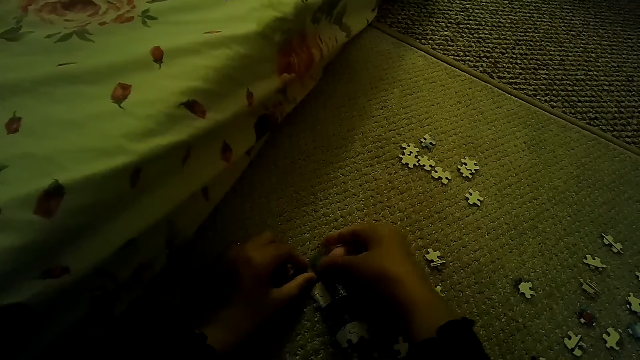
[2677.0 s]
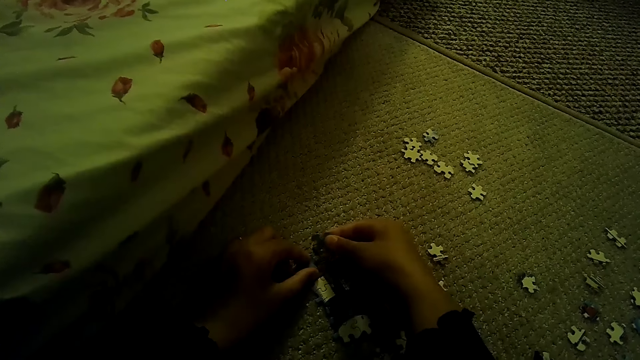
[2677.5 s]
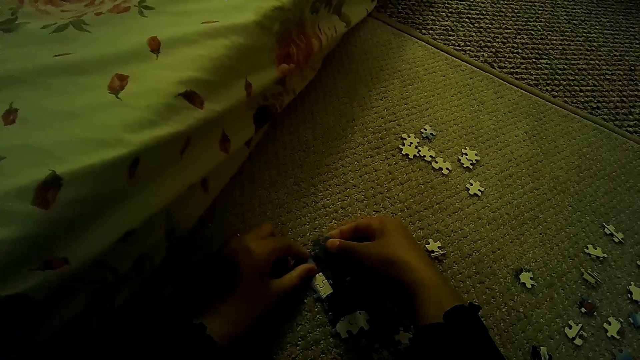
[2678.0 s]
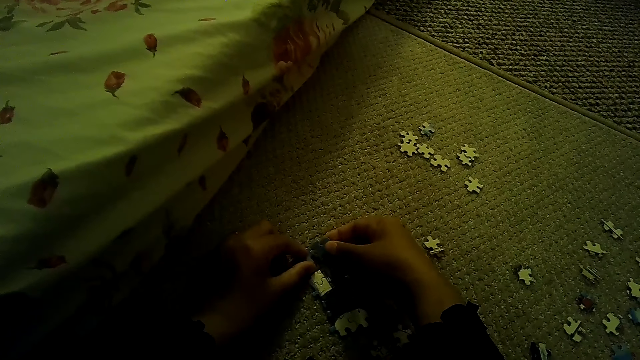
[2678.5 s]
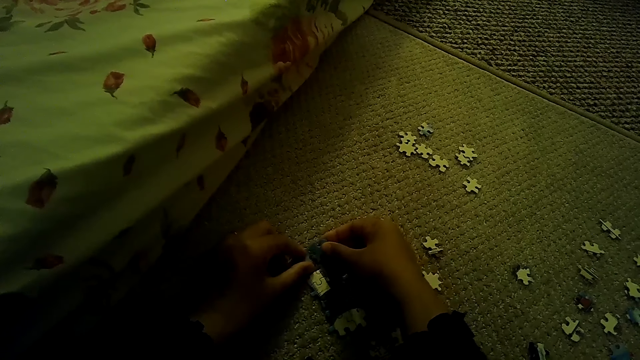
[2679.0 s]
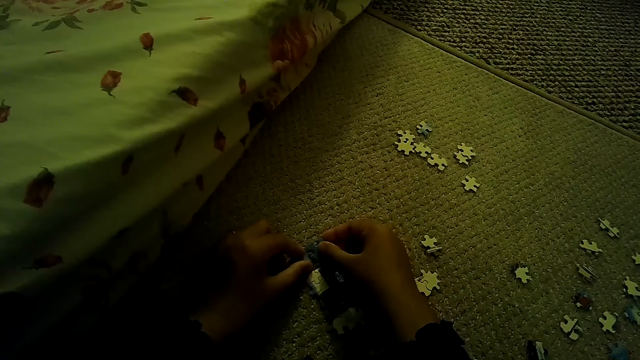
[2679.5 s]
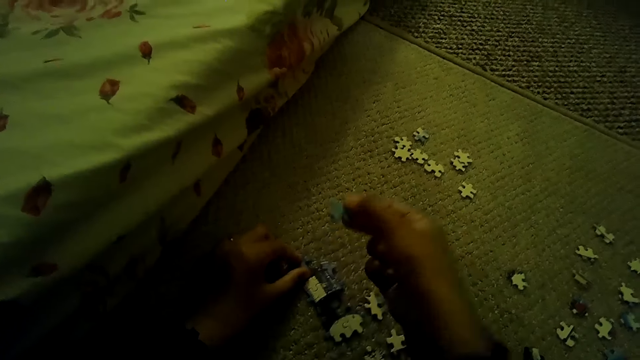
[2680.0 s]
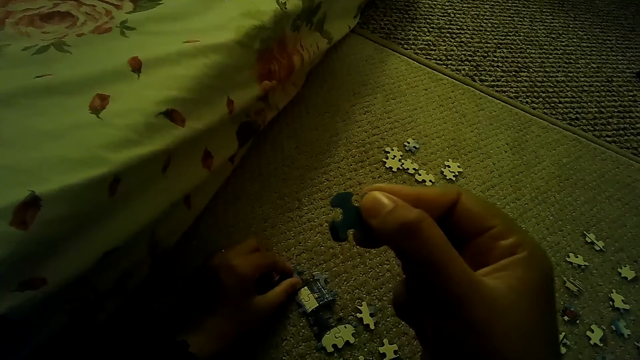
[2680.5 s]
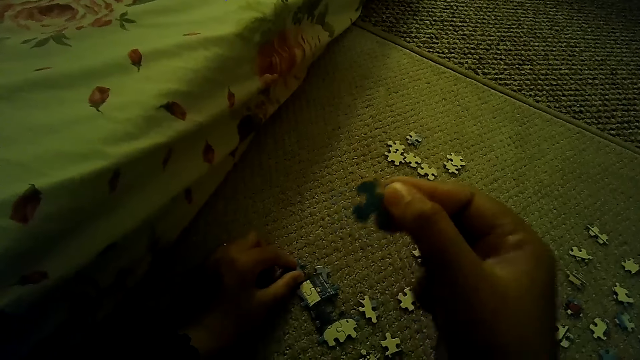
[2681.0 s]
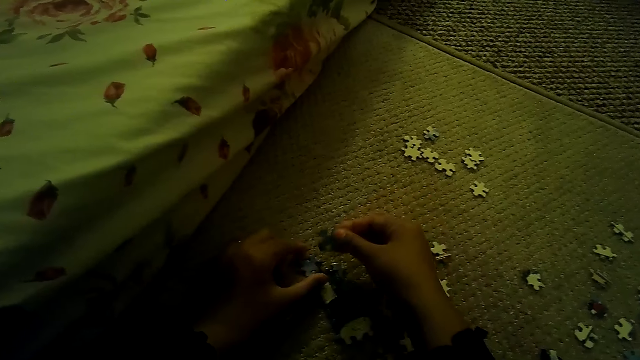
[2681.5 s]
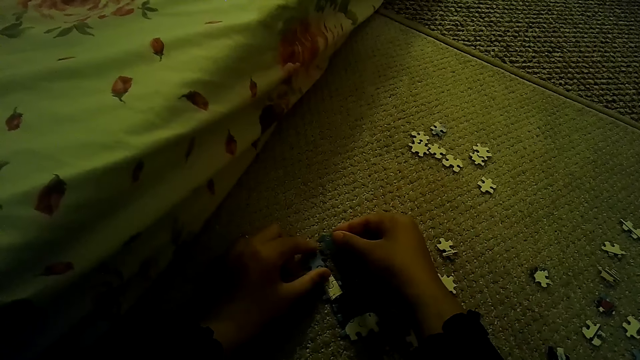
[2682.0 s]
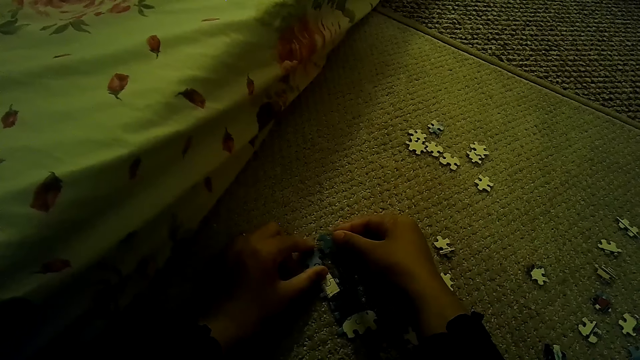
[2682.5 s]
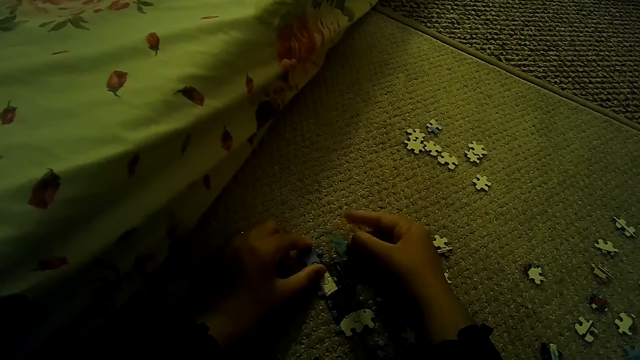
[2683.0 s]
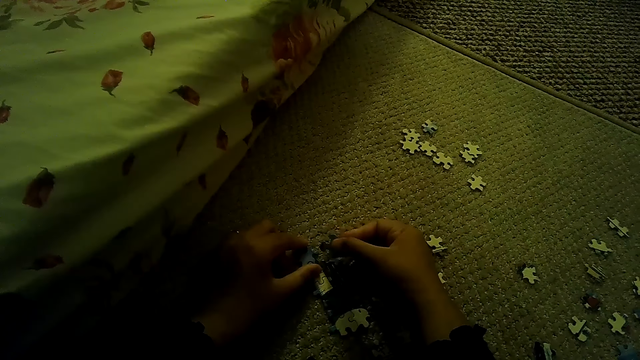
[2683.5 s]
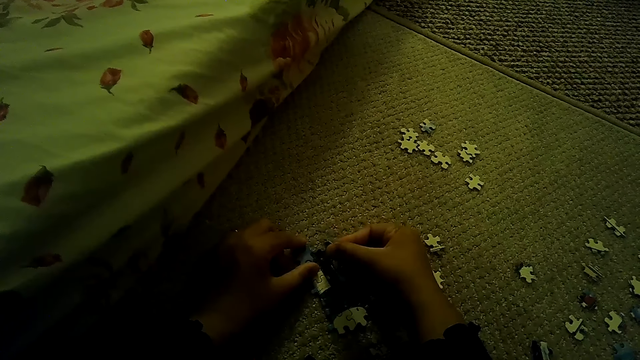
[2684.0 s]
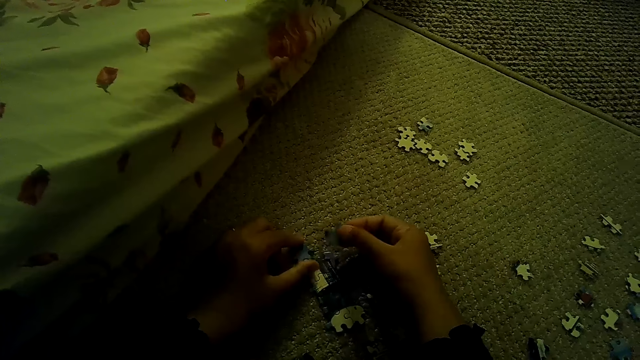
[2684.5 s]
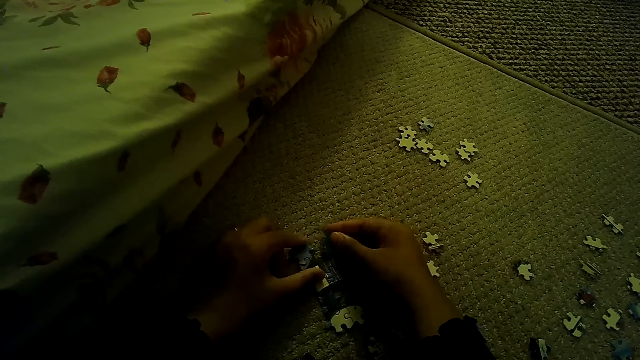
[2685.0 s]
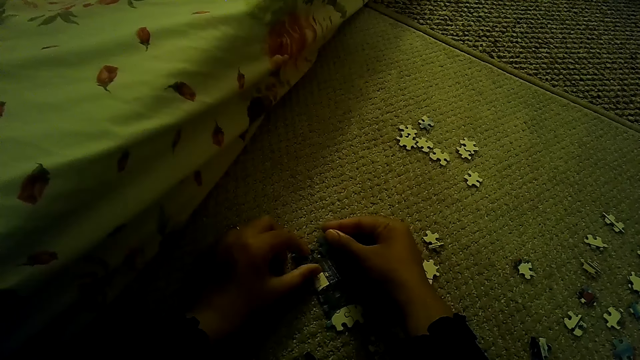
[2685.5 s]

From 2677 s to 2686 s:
The camera wearer plays the jigsaw puzzle on the floor. They fix the puzzle pieces. They stare at the jigsaw puzzle piece. They play the jigsaw puzzle on the floor. They fix the puzzle pieces.

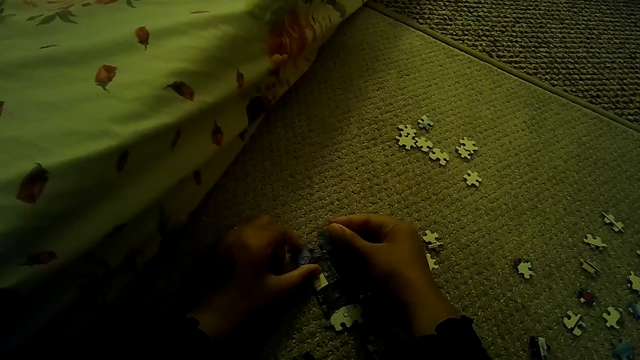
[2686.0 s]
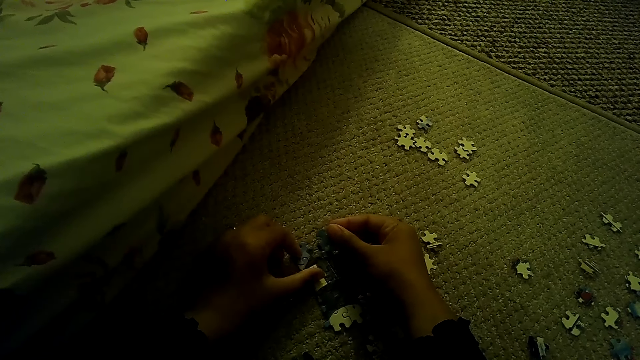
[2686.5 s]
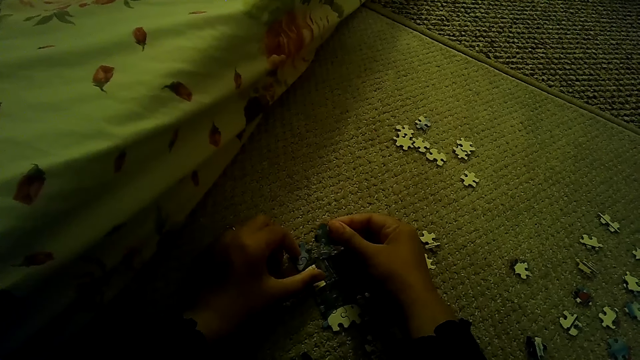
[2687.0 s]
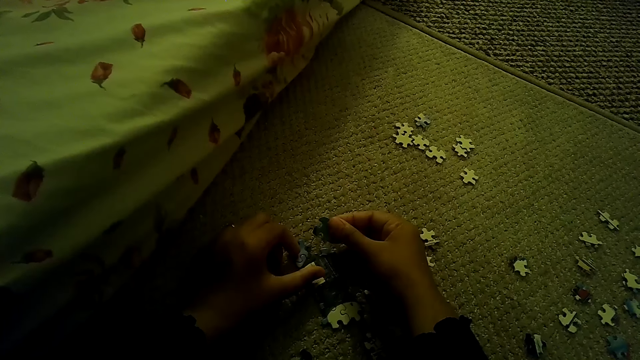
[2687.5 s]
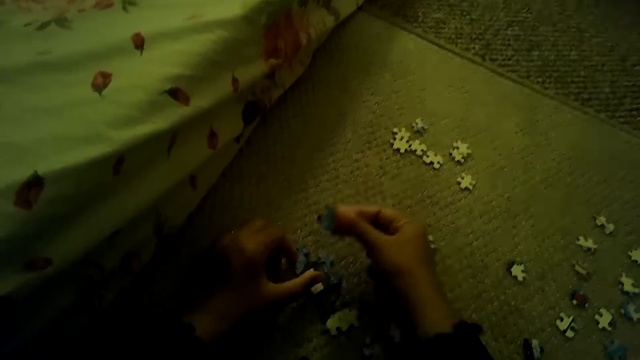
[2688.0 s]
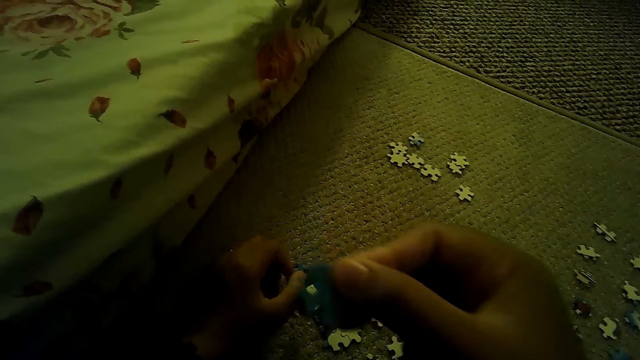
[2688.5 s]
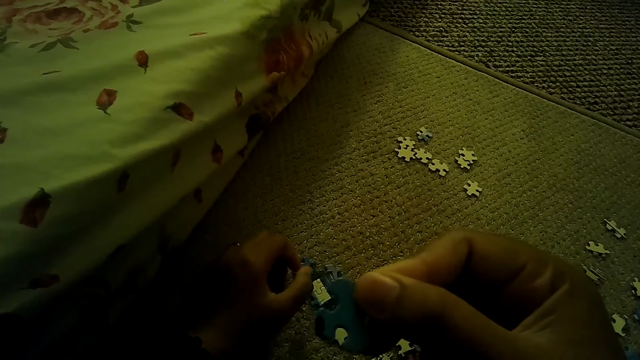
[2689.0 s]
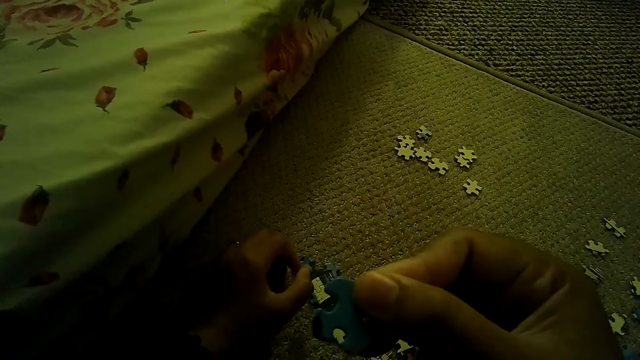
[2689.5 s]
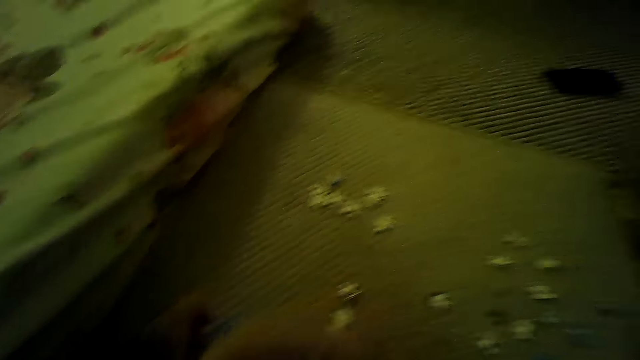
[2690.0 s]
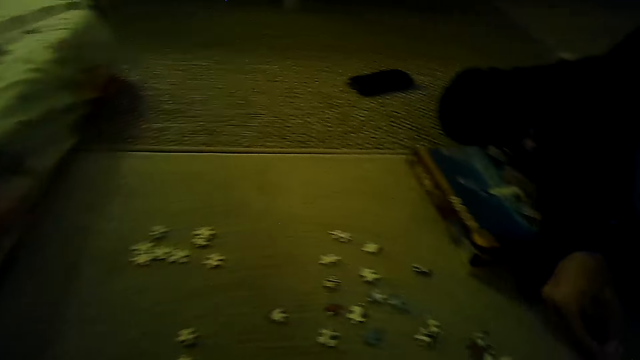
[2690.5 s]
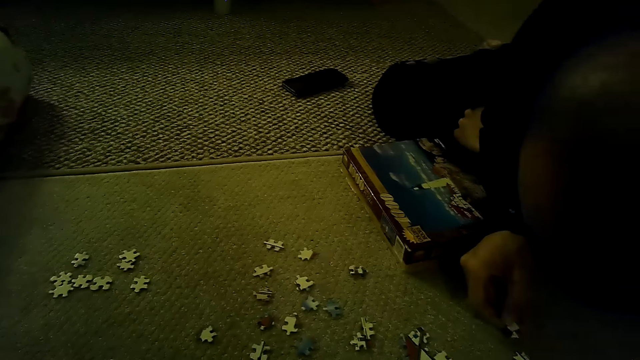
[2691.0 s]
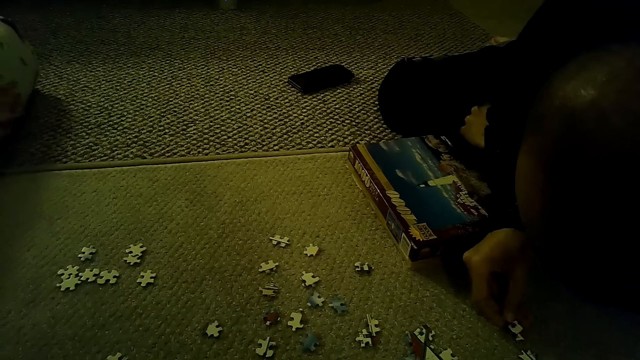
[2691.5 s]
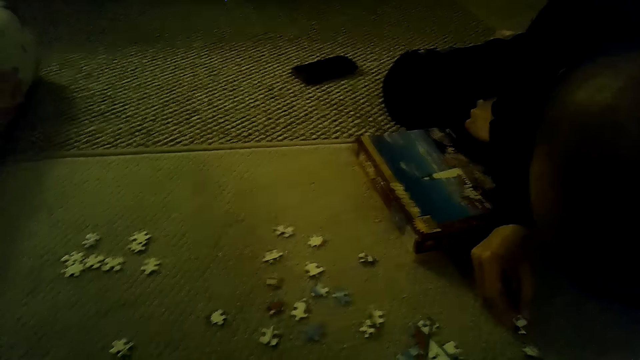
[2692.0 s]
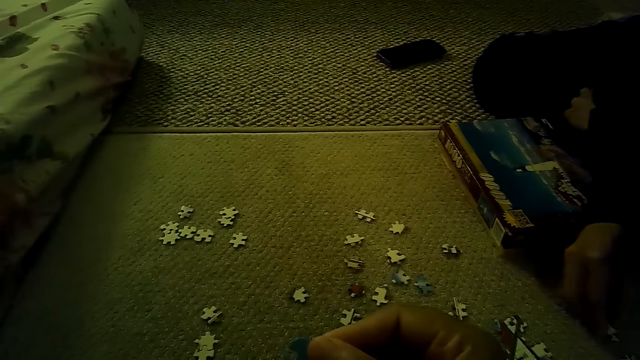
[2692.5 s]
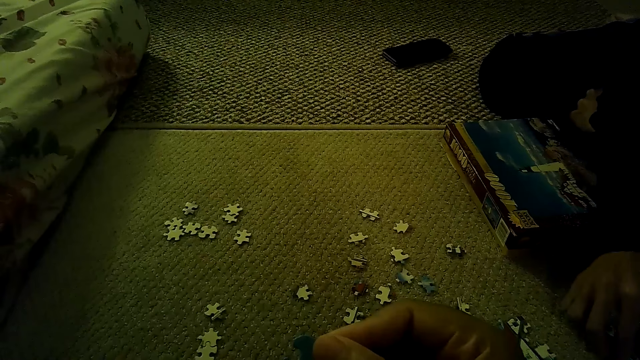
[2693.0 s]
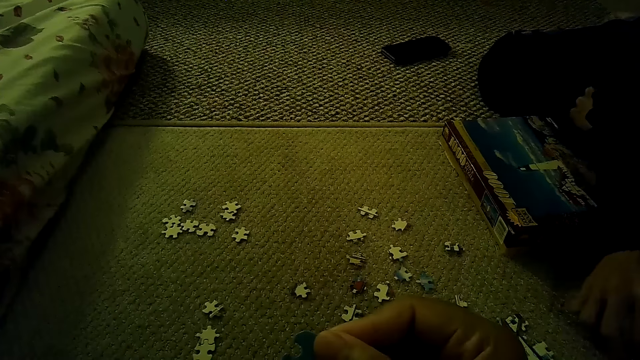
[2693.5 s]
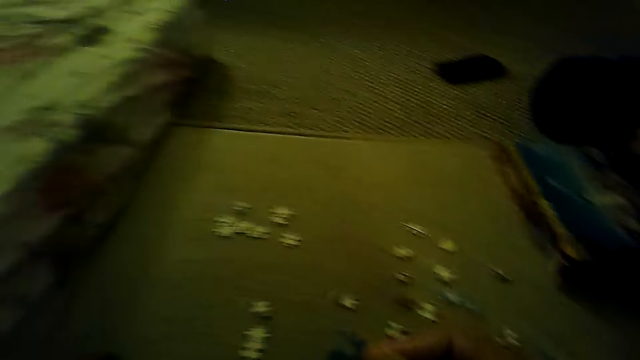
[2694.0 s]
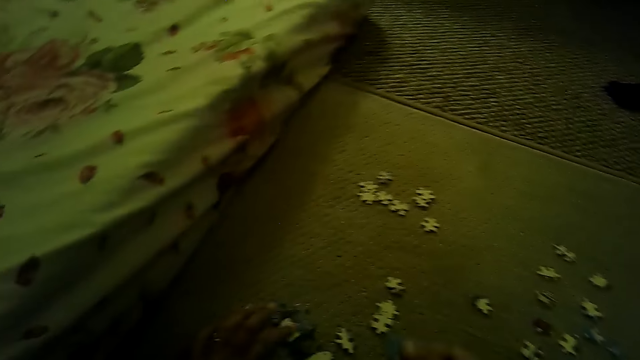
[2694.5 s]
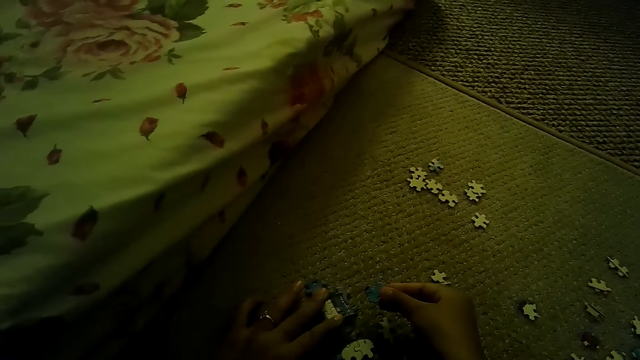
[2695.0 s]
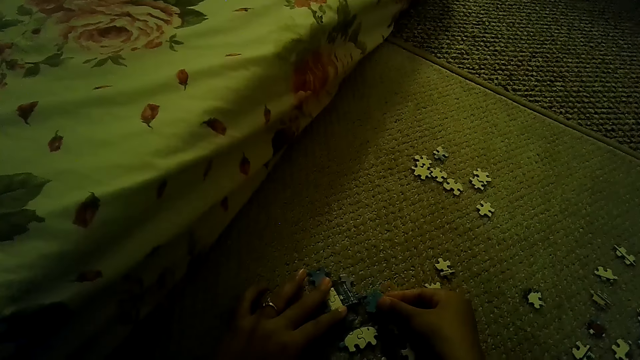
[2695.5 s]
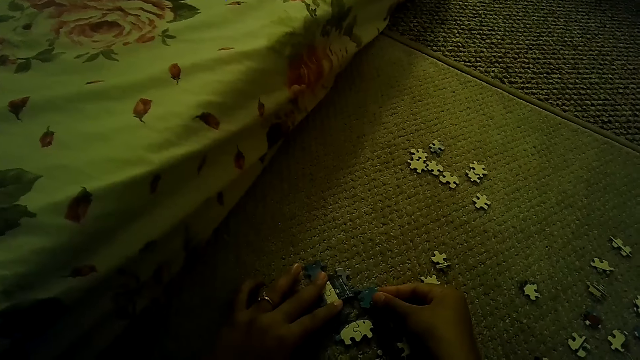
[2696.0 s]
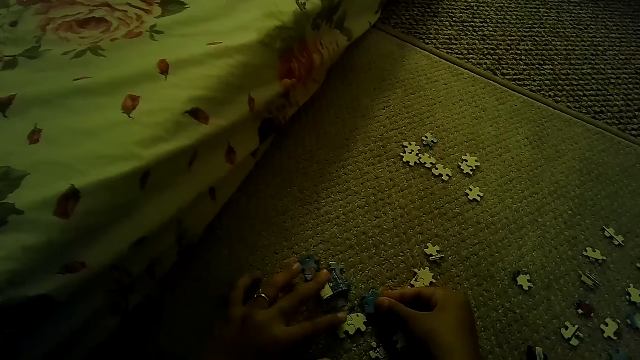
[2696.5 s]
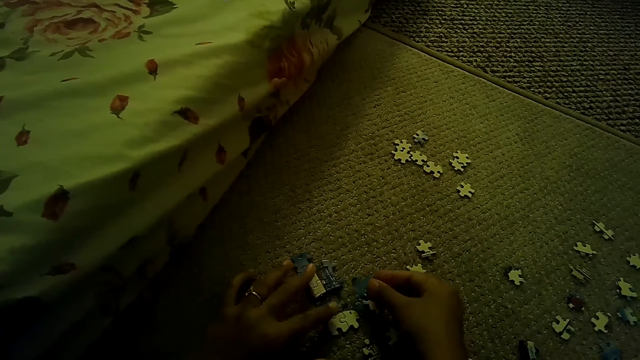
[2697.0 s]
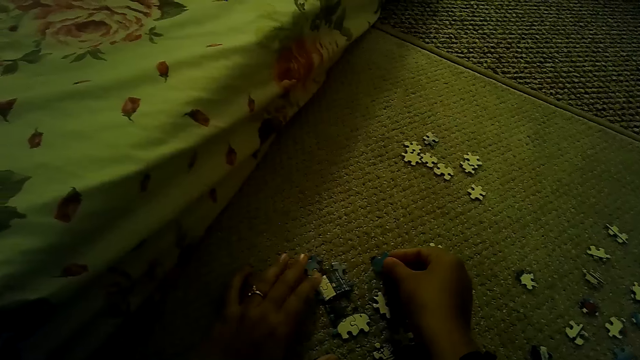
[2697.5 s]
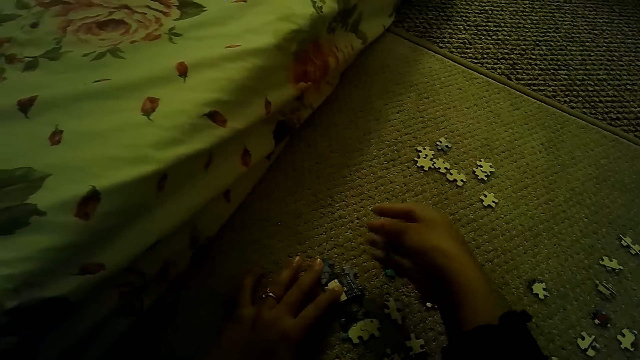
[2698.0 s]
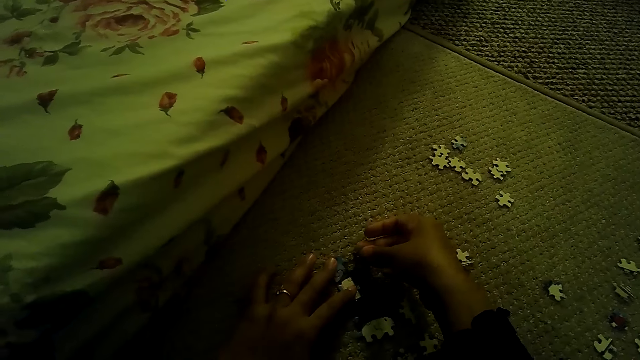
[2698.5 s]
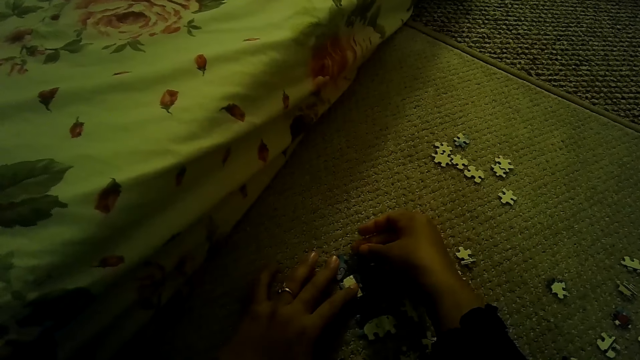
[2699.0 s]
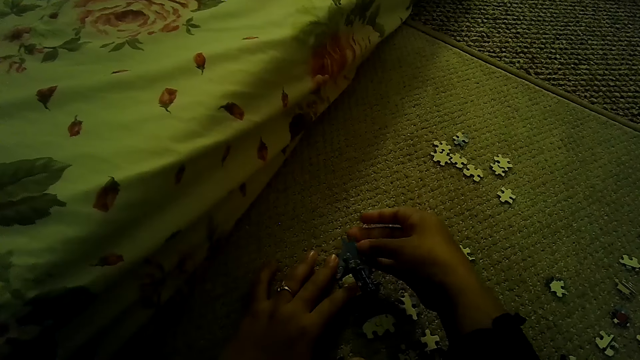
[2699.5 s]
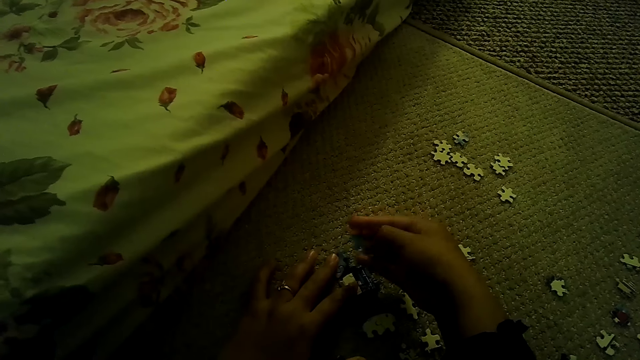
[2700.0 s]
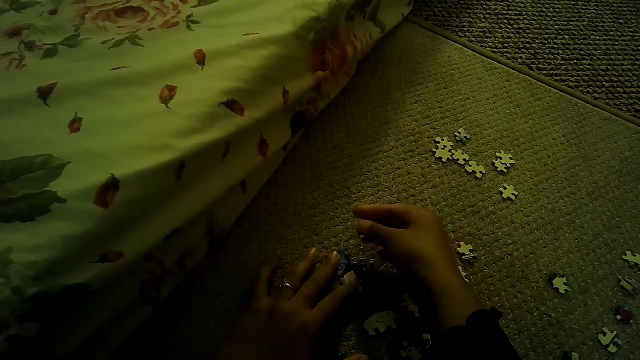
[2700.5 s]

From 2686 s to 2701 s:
The camera wearer stares at the jigsaw puzzle piece. They stare around the house. A man plays the jigsaw puzzle on the floor. The man picks a puzzle piece. The camera wearer plays the jigsaw puzzle on the floor. They fix the puzzle piece. They put the puzzle piece down. They fix the puzzle piece.
